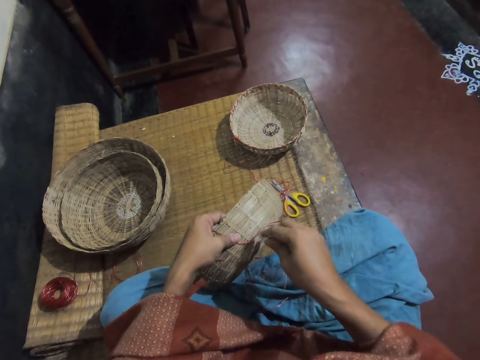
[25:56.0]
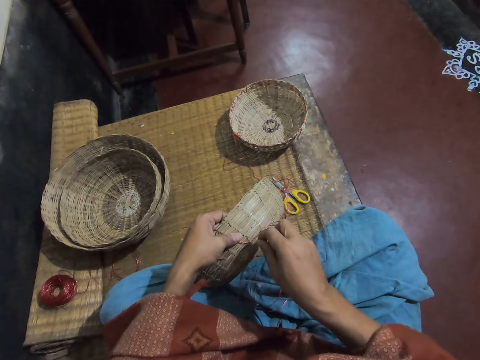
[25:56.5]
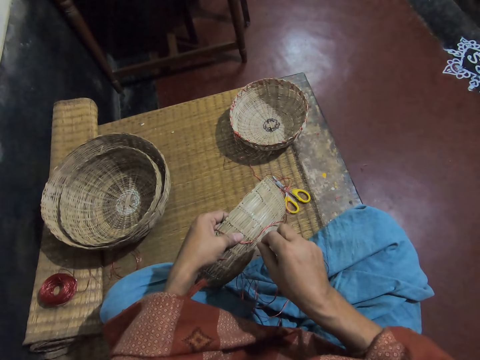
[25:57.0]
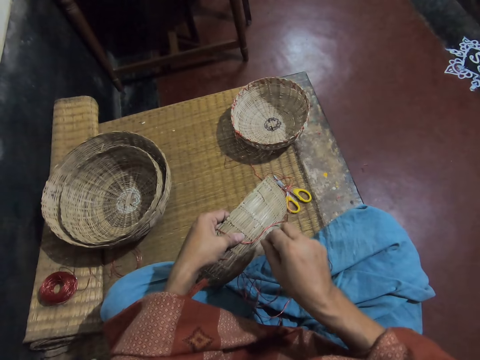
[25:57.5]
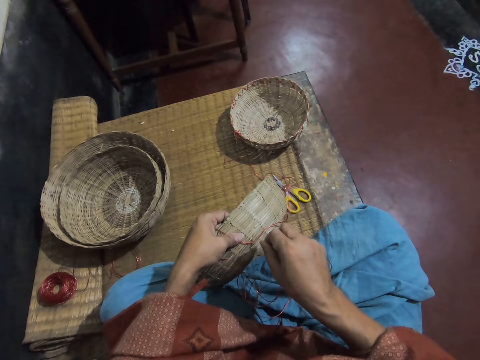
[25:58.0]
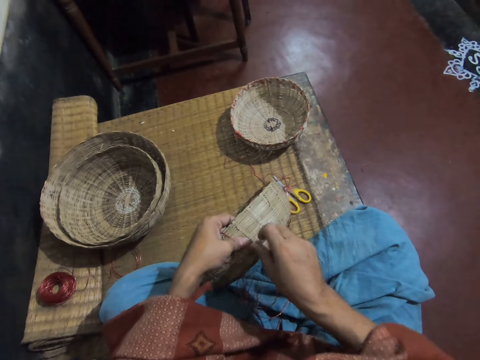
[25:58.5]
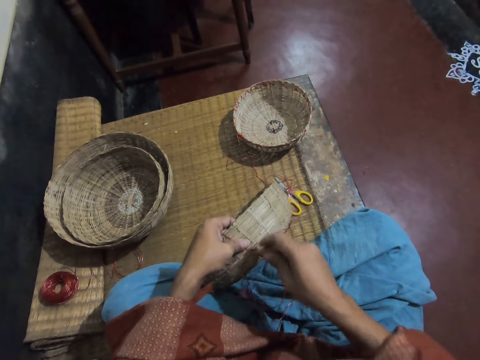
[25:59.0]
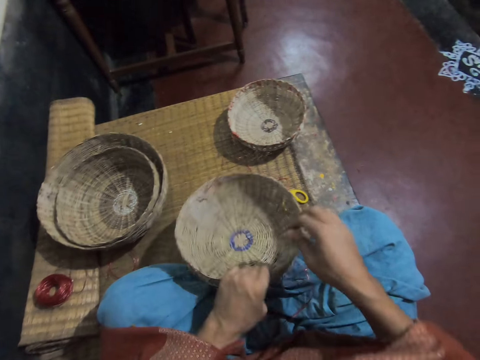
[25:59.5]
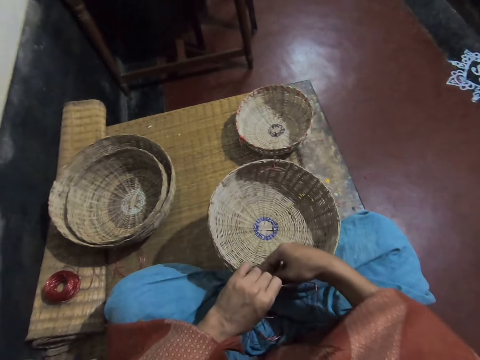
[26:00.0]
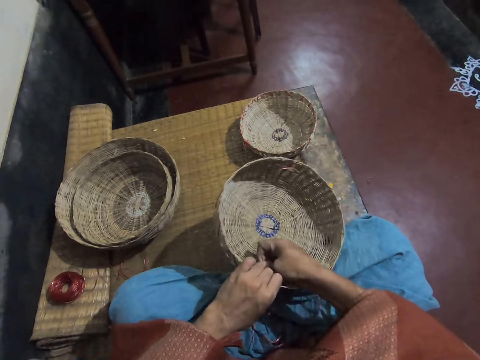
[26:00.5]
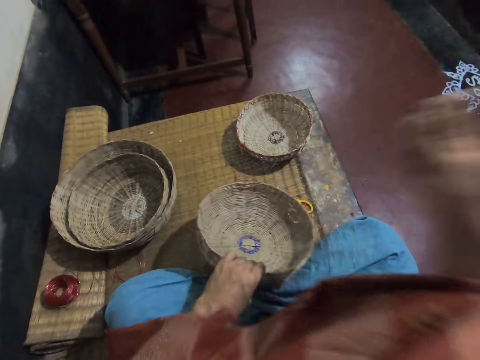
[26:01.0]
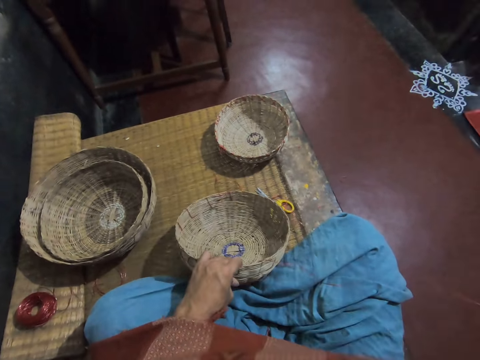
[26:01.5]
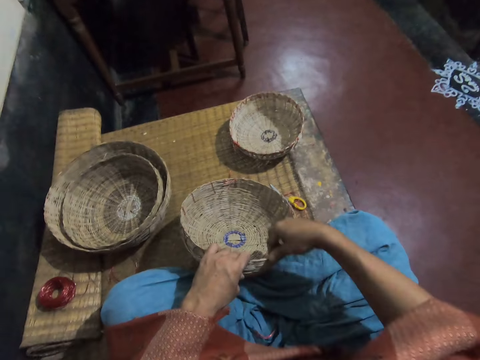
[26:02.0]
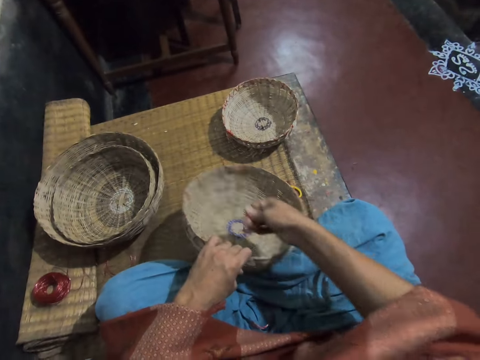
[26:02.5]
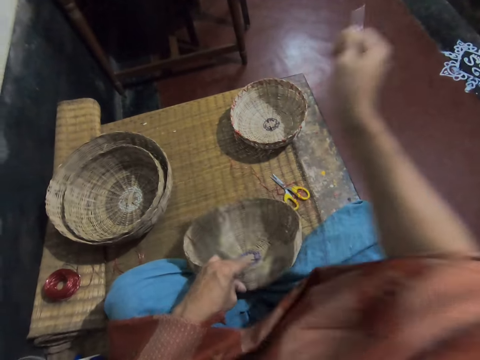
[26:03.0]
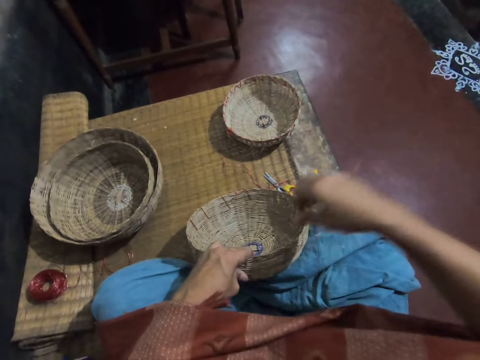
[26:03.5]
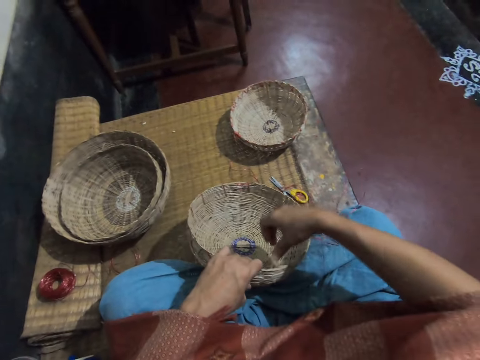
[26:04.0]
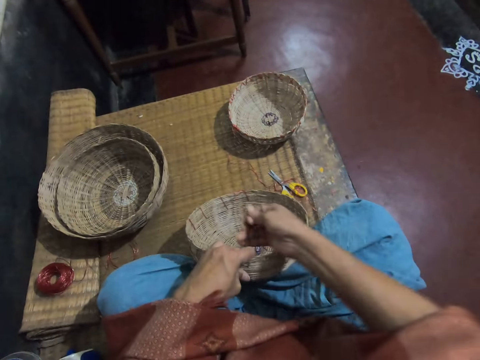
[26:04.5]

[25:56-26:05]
The camera wearer weaves the basket. They pull a thread.

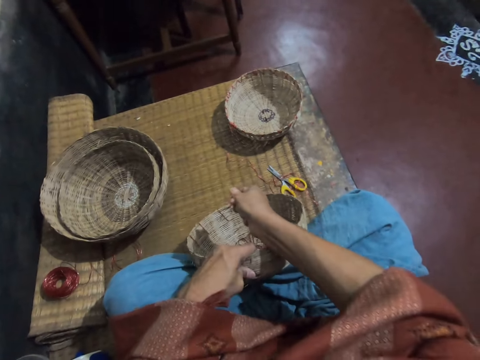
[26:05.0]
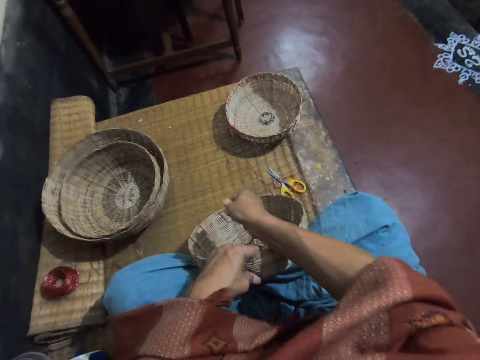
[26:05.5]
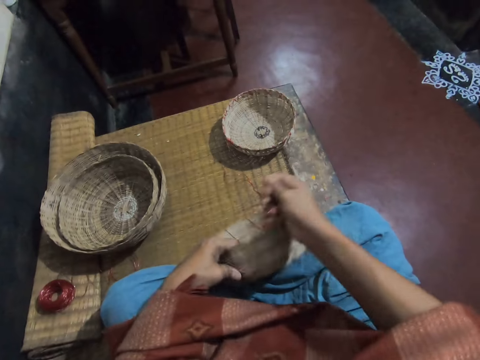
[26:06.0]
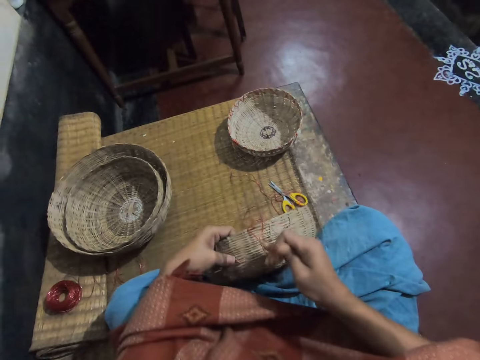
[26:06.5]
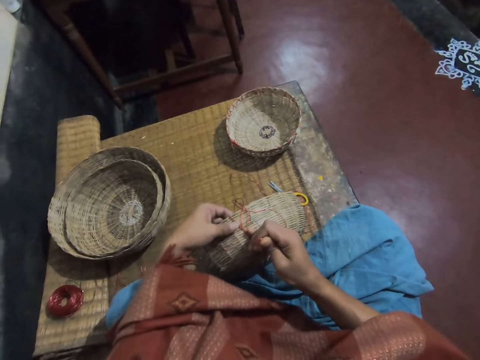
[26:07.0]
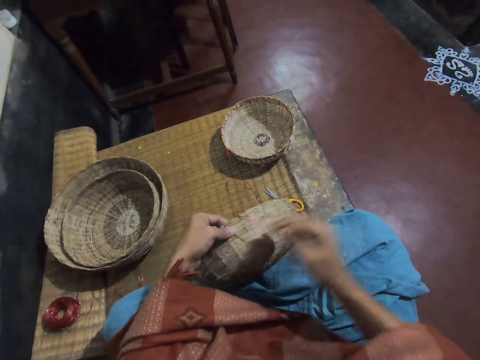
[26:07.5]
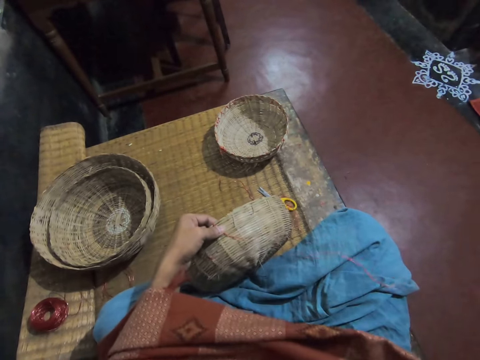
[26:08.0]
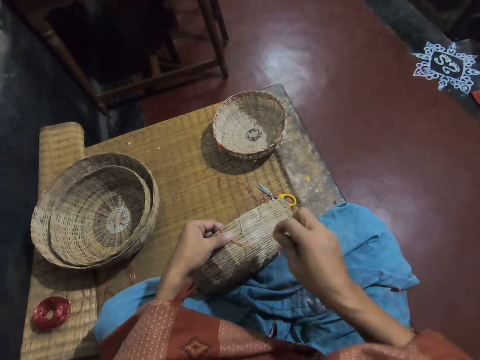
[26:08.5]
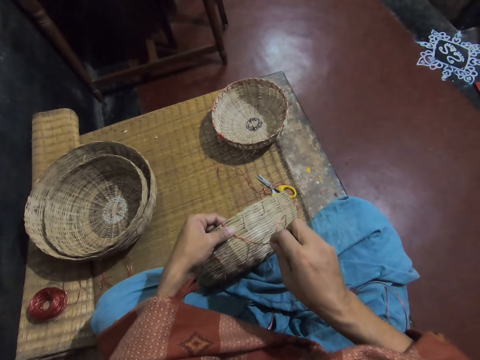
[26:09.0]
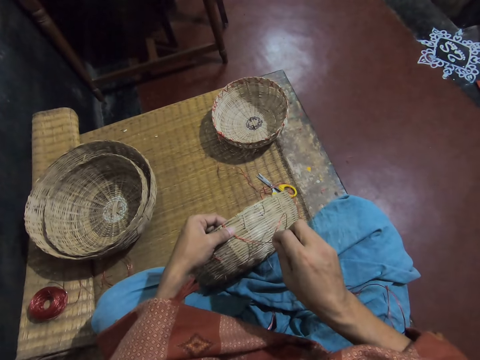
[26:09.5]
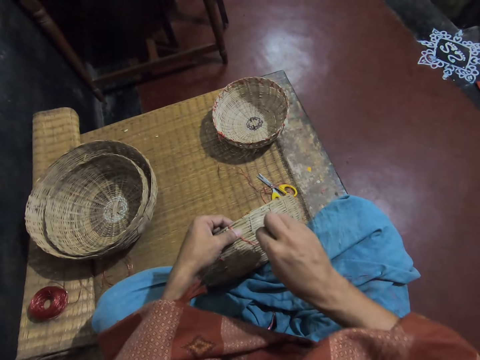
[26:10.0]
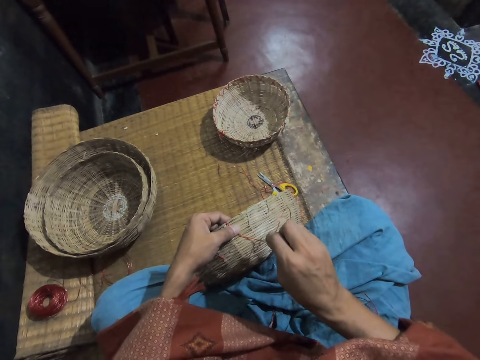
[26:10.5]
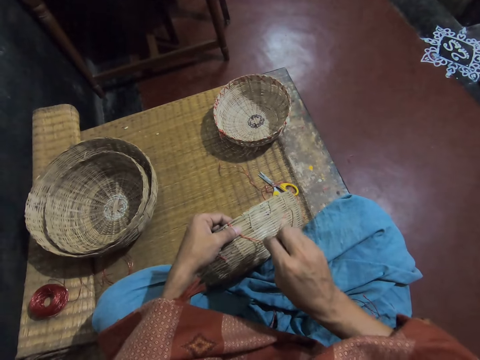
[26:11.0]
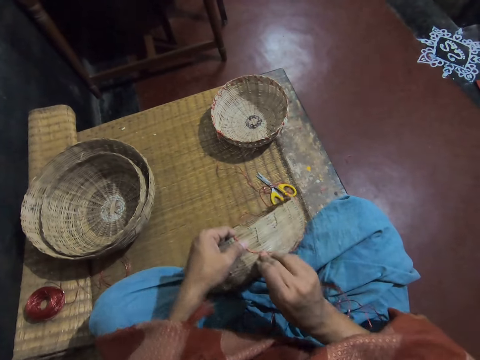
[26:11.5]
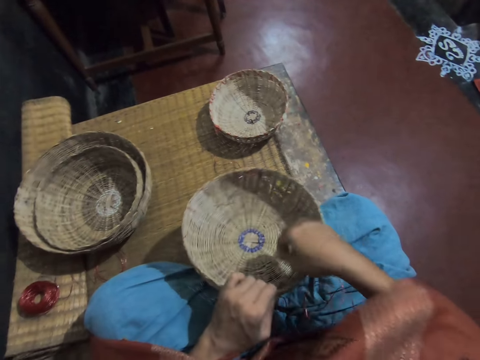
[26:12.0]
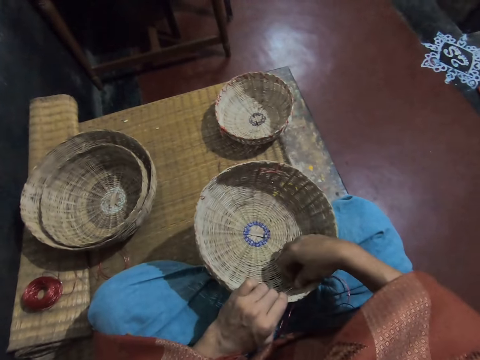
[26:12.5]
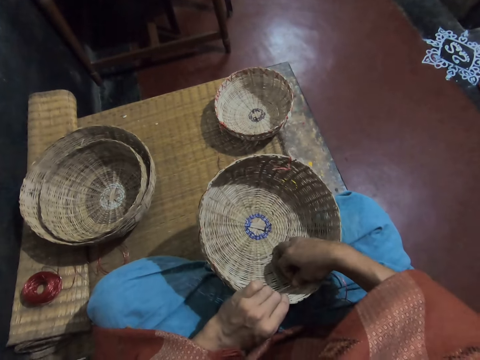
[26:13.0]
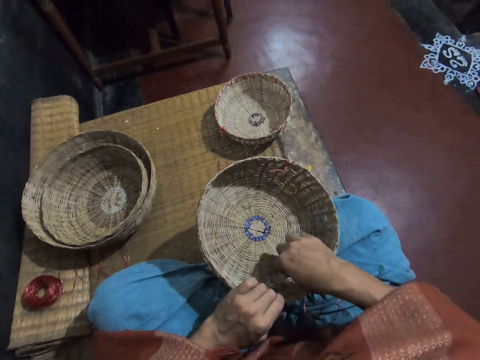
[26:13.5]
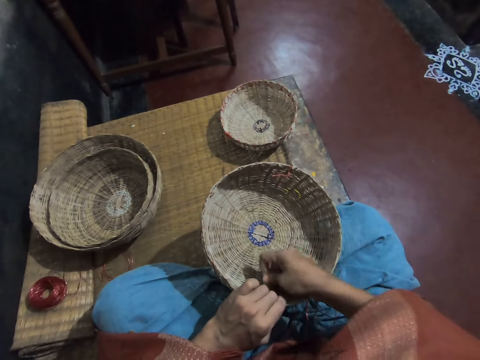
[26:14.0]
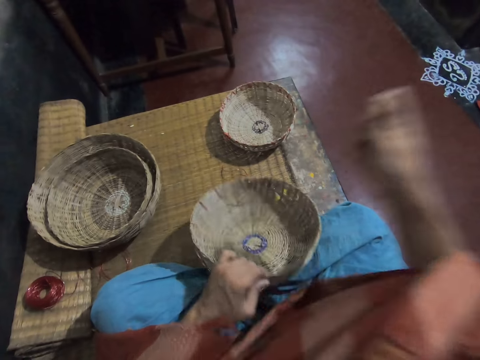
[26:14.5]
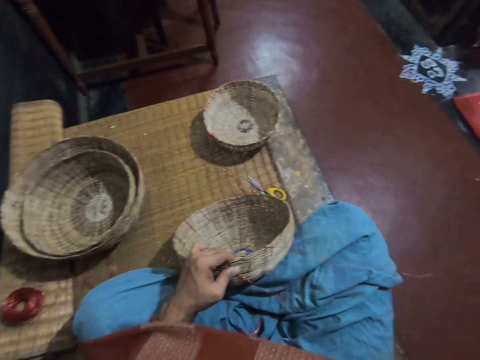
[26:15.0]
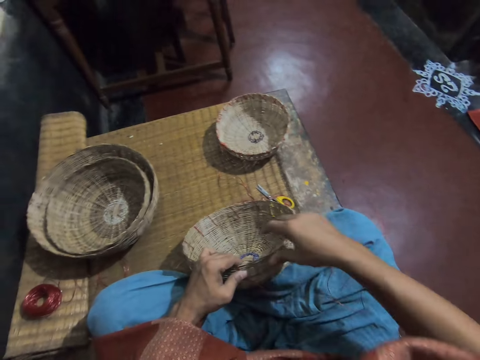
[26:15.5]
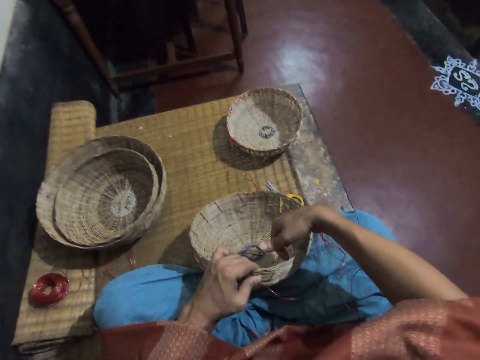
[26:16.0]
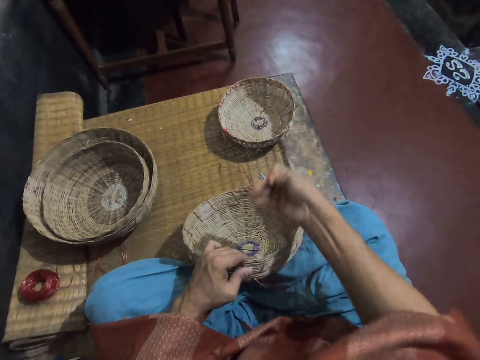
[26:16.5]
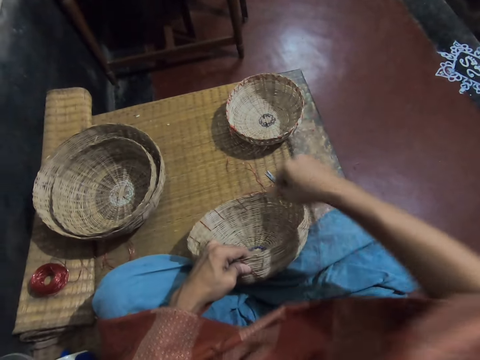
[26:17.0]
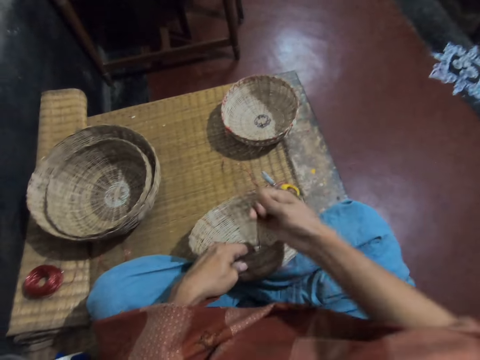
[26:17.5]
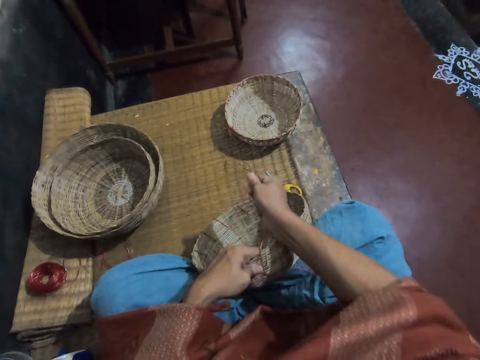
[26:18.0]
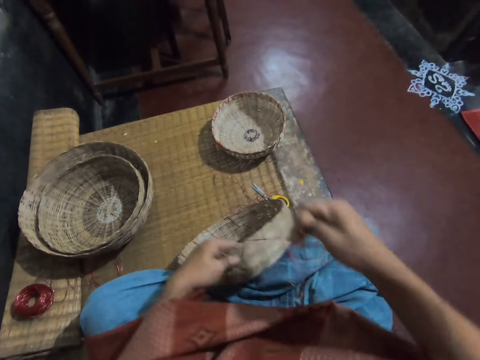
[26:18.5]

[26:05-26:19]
The camera wearer adjusts the thread on the basket. They pull the thread. They weave the basket. They pull the thread.

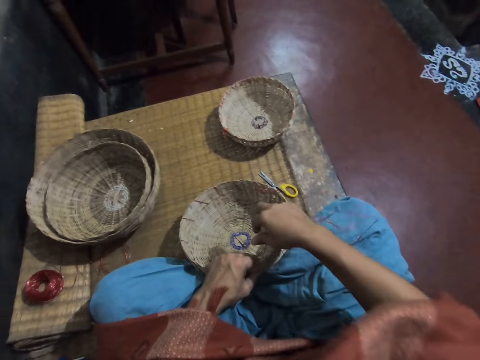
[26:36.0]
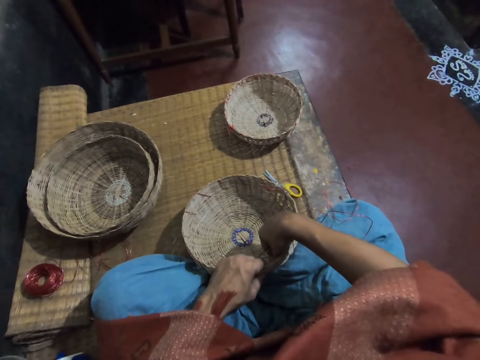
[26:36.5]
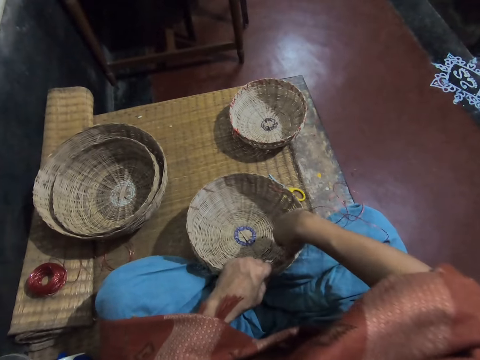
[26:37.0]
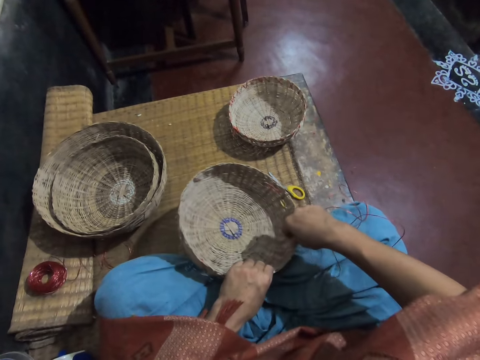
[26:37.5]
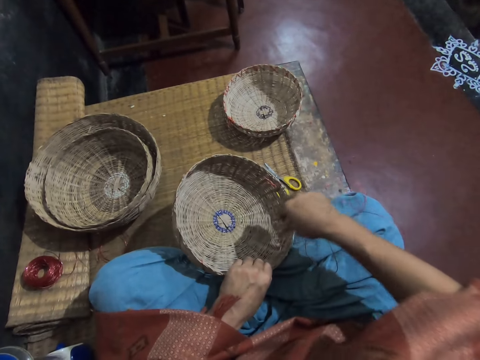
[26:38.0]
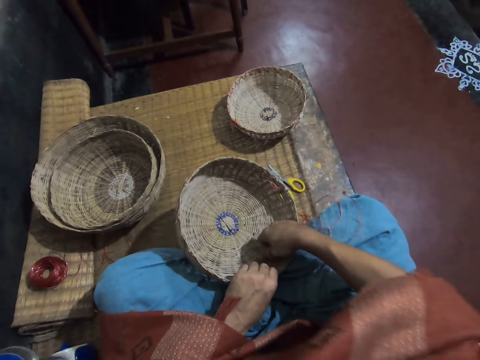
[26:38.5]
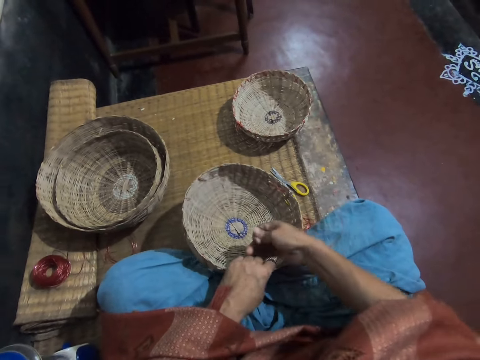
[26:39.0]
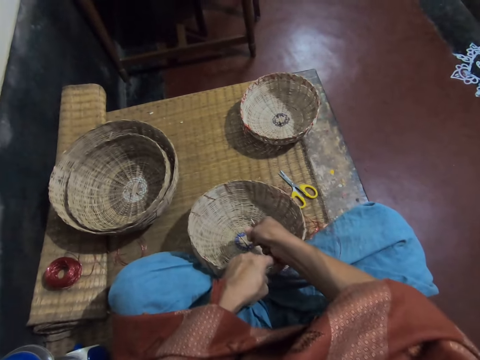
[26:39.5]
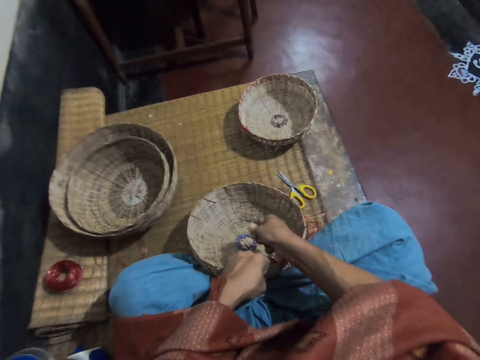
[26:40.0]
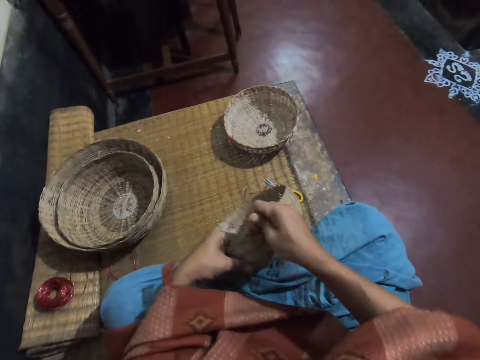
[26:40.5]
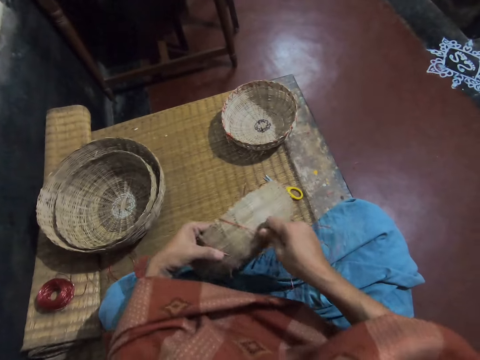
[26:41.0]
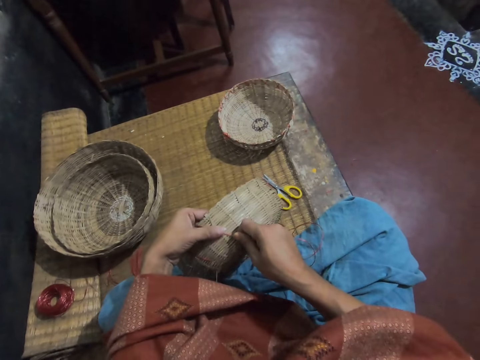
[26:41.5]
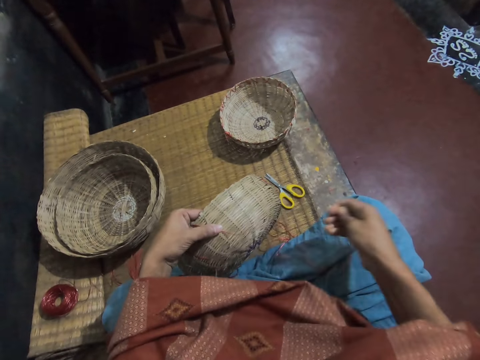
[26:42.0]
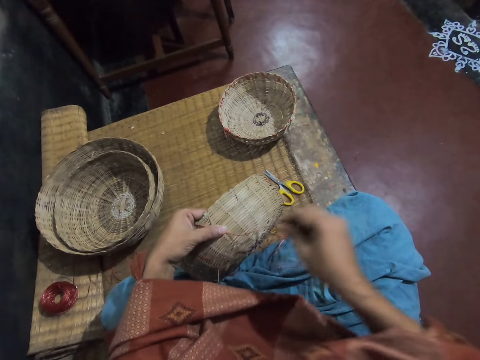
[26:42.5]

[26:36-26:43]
The camera wearer adjusts the thread. They adjust the thread on the basket.
